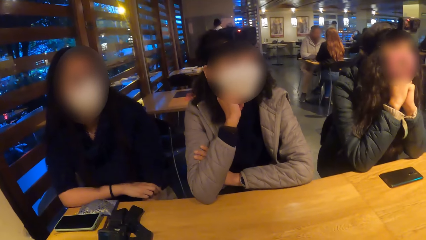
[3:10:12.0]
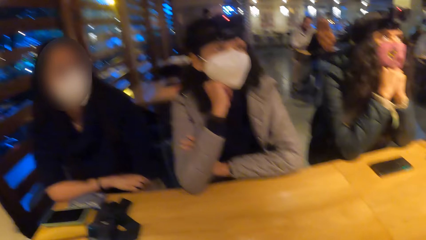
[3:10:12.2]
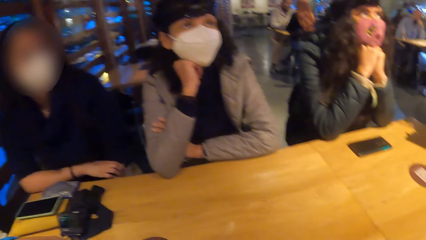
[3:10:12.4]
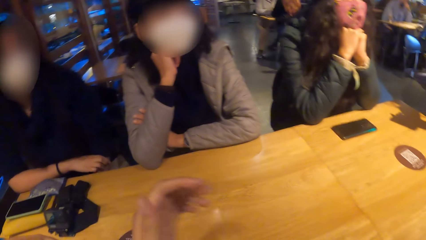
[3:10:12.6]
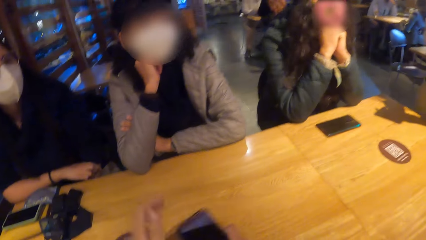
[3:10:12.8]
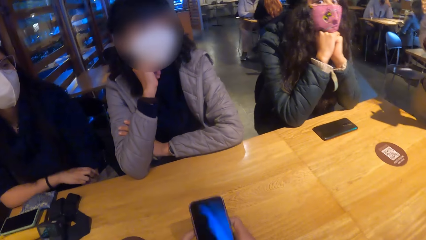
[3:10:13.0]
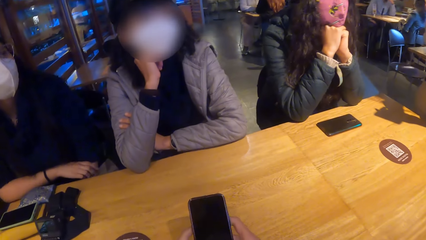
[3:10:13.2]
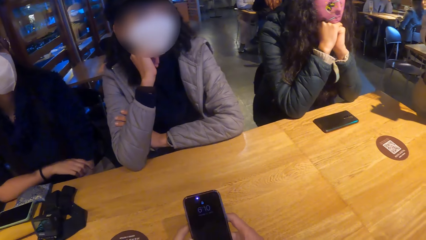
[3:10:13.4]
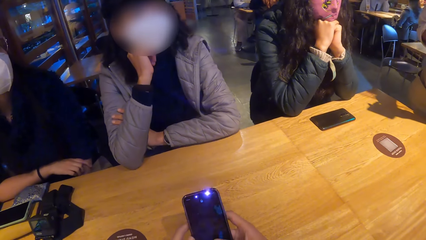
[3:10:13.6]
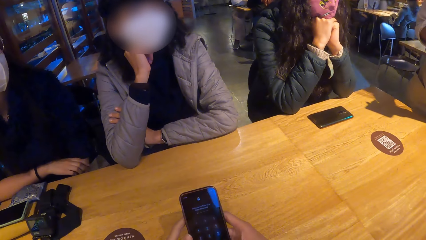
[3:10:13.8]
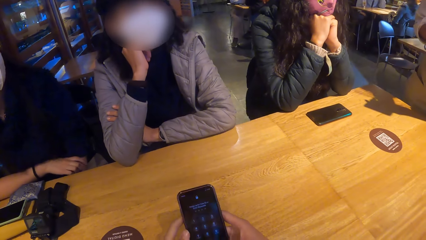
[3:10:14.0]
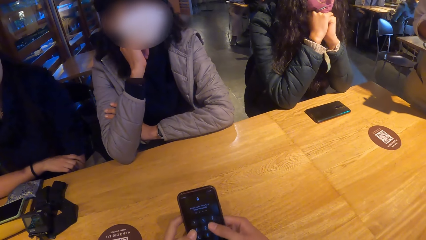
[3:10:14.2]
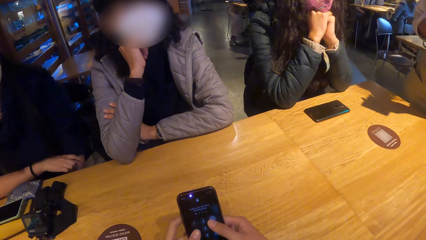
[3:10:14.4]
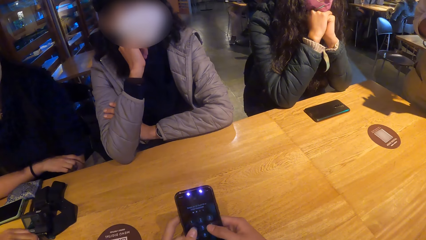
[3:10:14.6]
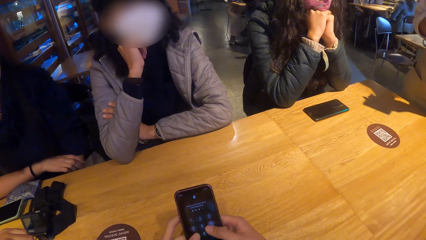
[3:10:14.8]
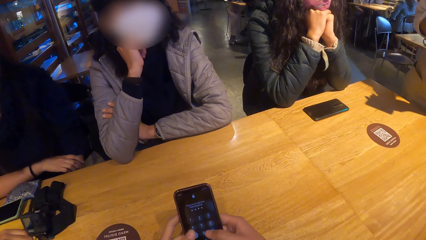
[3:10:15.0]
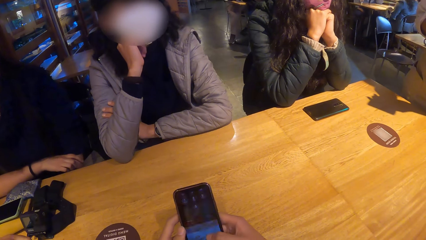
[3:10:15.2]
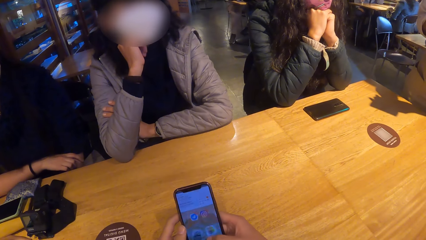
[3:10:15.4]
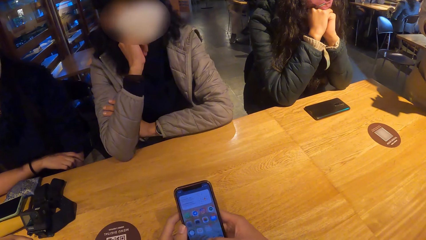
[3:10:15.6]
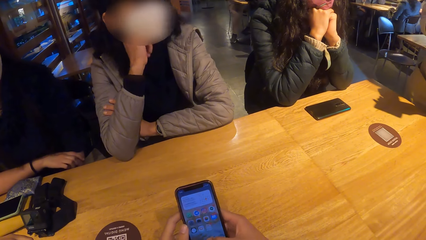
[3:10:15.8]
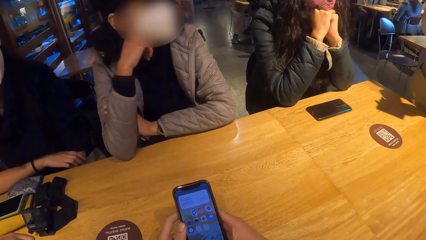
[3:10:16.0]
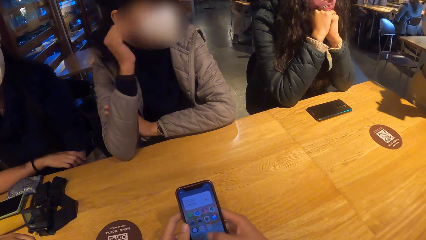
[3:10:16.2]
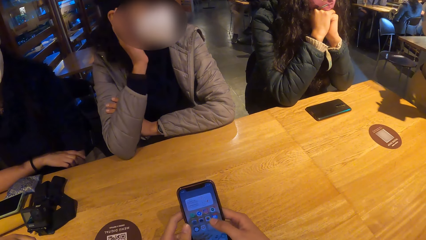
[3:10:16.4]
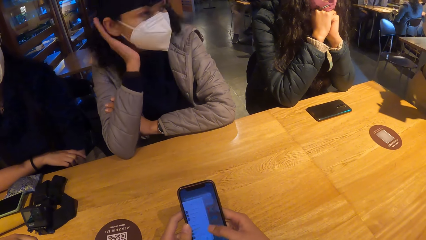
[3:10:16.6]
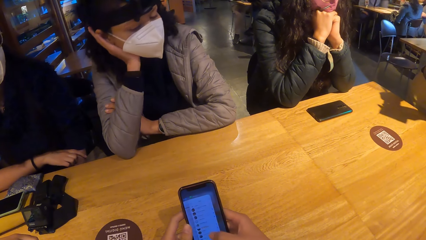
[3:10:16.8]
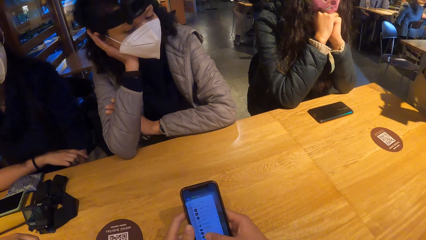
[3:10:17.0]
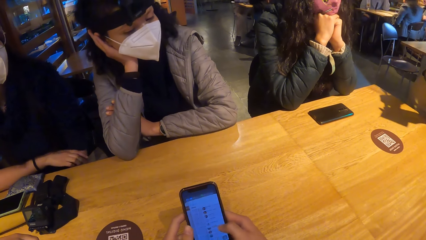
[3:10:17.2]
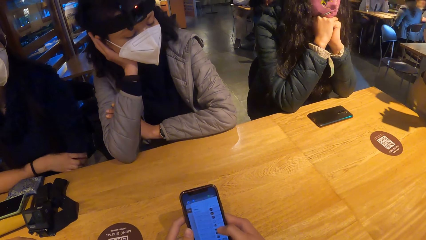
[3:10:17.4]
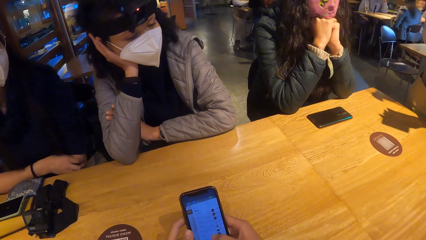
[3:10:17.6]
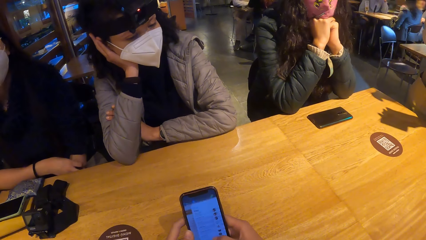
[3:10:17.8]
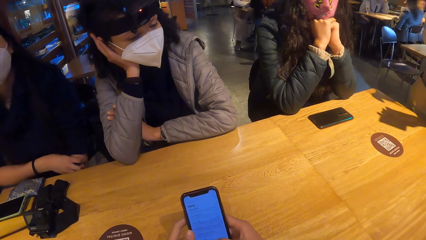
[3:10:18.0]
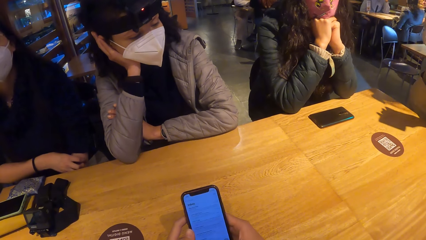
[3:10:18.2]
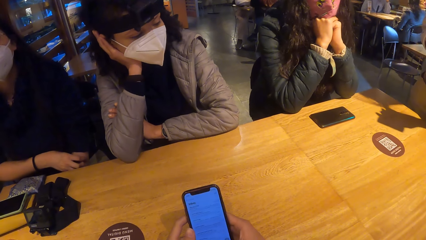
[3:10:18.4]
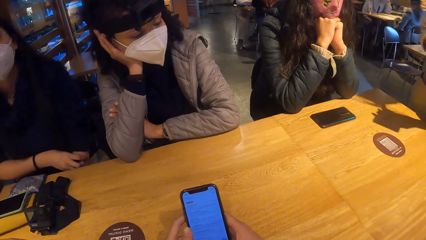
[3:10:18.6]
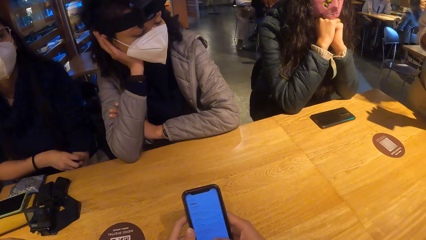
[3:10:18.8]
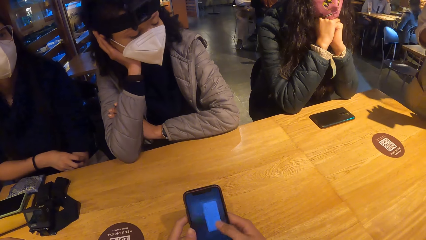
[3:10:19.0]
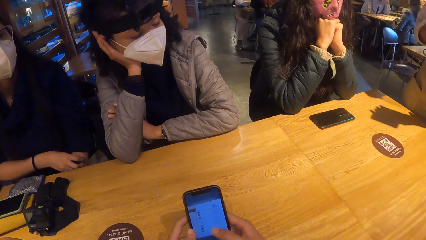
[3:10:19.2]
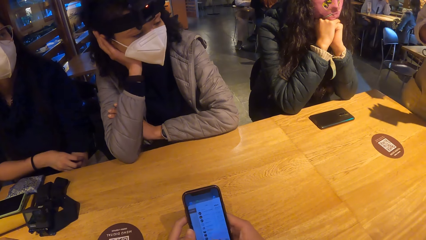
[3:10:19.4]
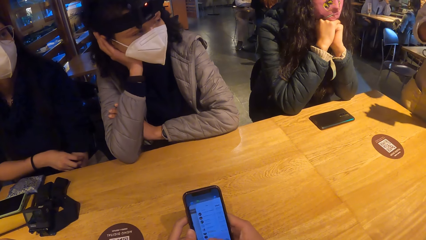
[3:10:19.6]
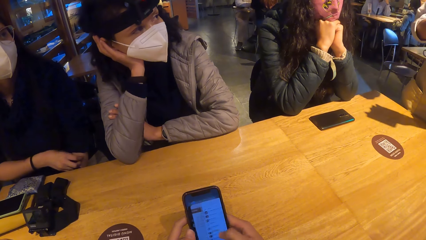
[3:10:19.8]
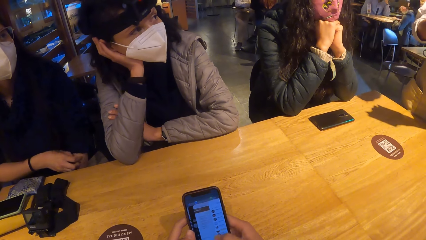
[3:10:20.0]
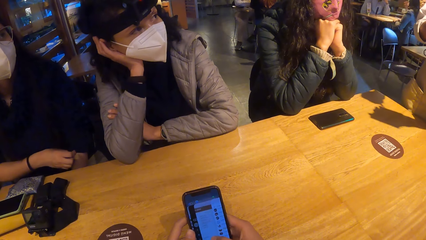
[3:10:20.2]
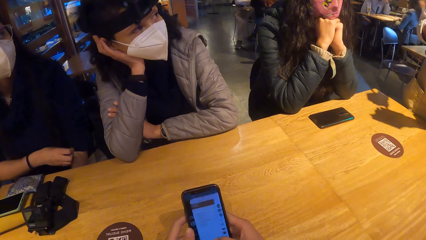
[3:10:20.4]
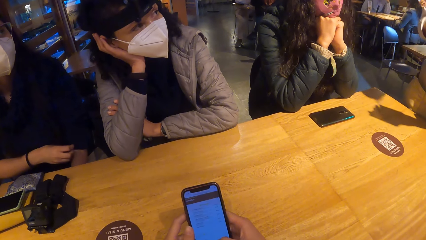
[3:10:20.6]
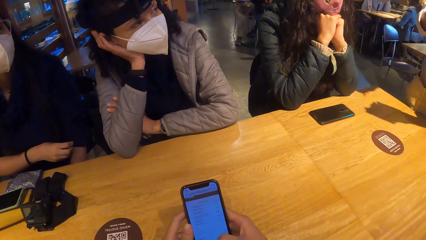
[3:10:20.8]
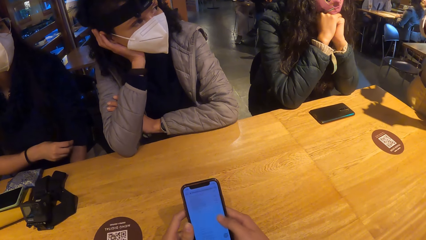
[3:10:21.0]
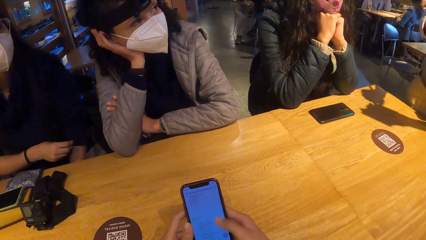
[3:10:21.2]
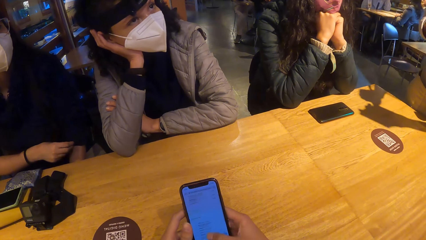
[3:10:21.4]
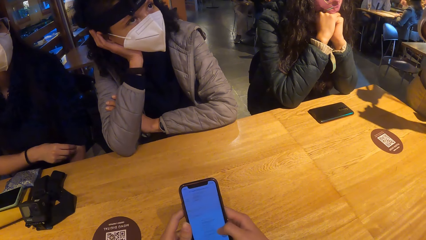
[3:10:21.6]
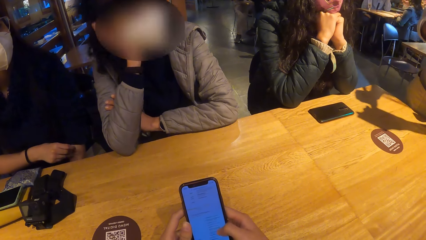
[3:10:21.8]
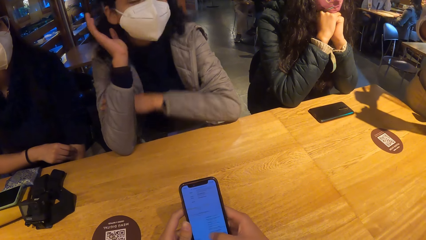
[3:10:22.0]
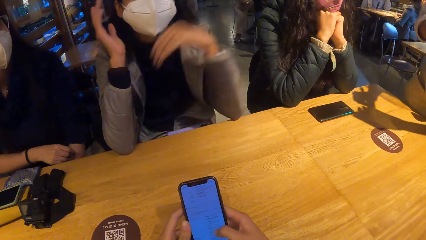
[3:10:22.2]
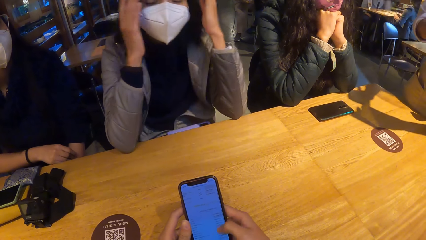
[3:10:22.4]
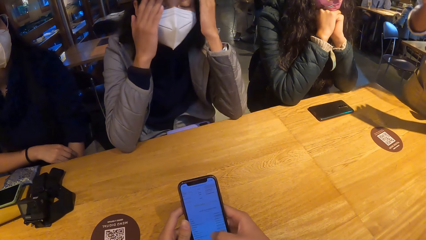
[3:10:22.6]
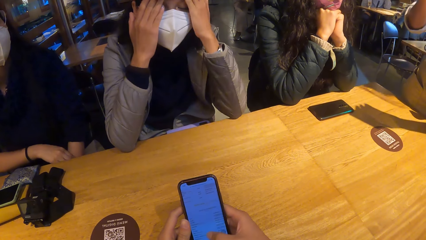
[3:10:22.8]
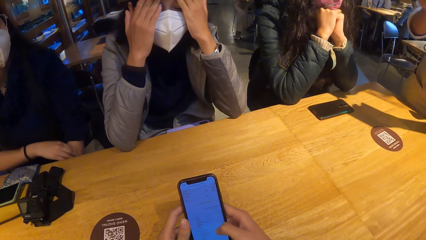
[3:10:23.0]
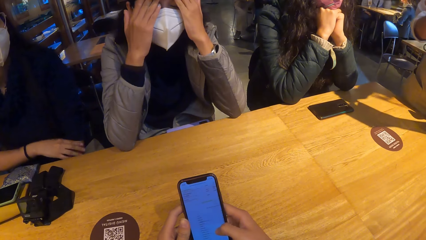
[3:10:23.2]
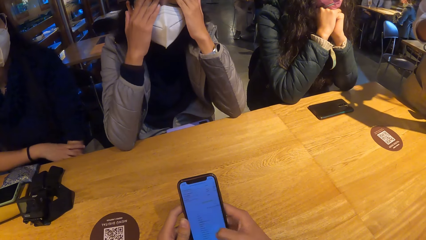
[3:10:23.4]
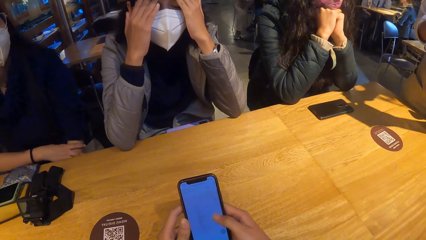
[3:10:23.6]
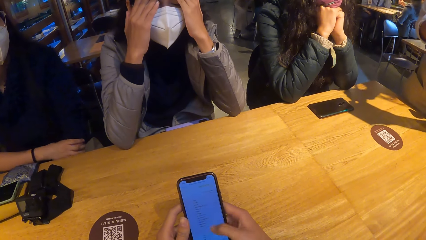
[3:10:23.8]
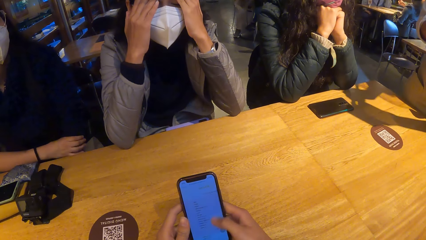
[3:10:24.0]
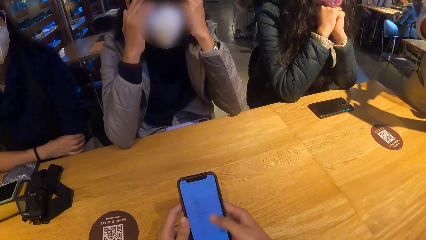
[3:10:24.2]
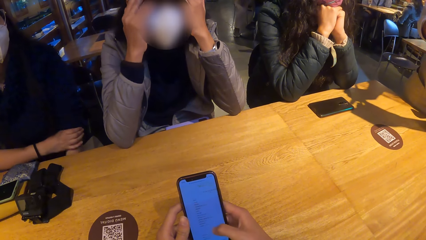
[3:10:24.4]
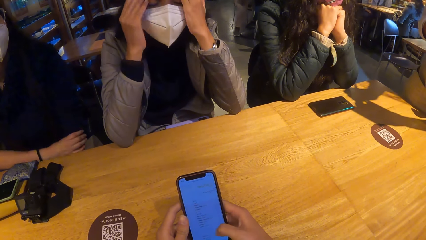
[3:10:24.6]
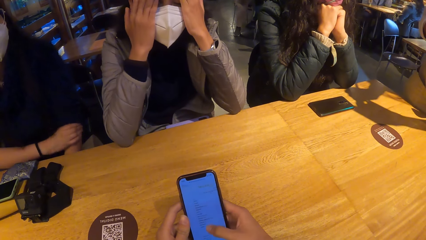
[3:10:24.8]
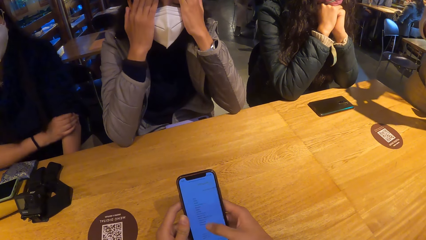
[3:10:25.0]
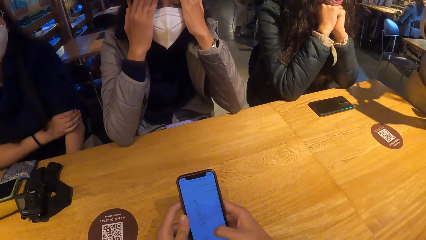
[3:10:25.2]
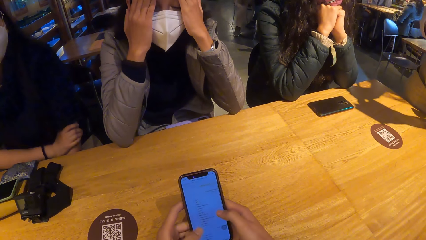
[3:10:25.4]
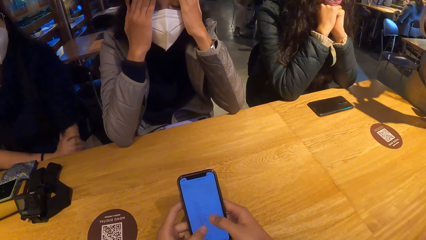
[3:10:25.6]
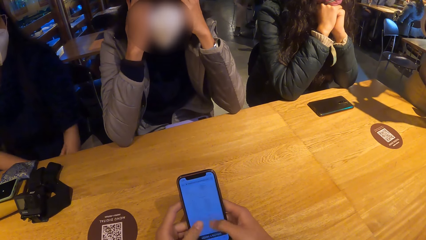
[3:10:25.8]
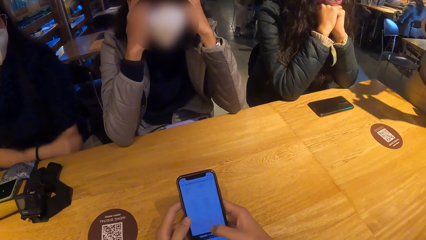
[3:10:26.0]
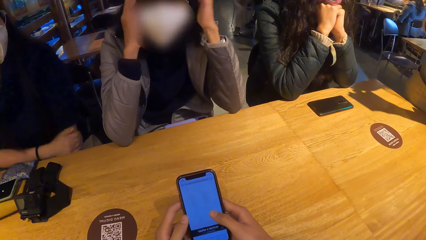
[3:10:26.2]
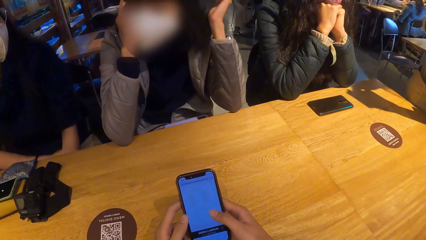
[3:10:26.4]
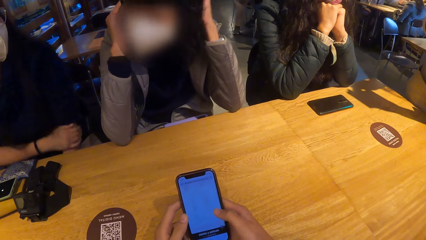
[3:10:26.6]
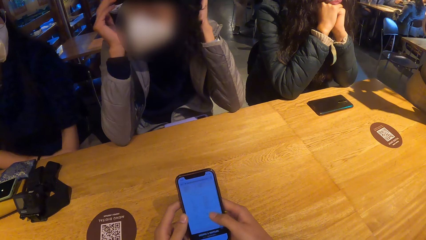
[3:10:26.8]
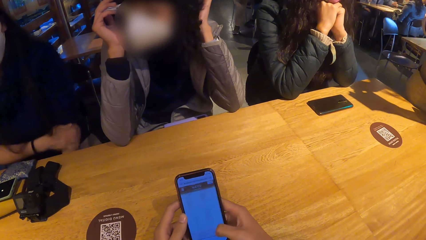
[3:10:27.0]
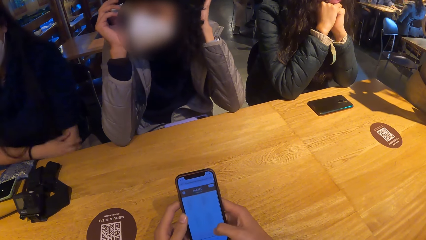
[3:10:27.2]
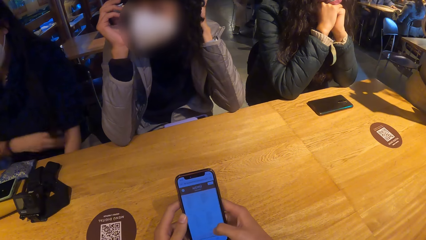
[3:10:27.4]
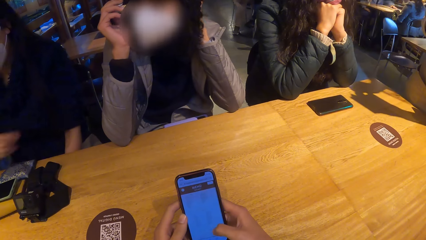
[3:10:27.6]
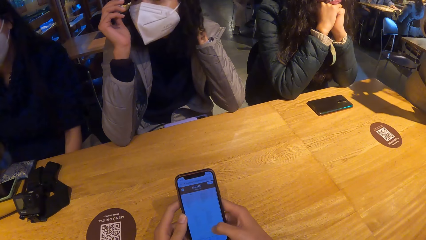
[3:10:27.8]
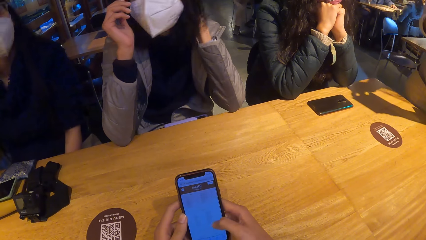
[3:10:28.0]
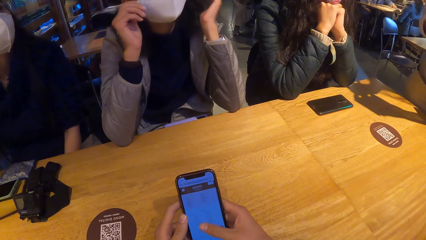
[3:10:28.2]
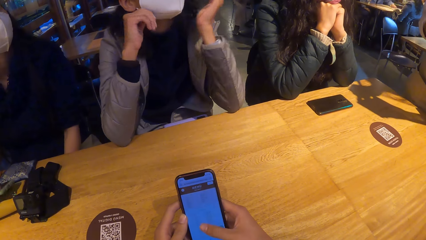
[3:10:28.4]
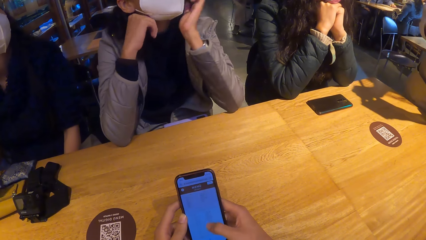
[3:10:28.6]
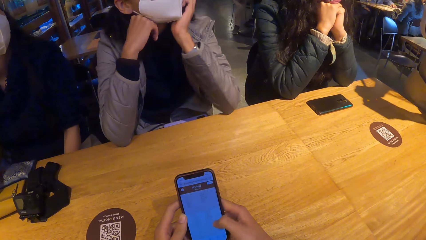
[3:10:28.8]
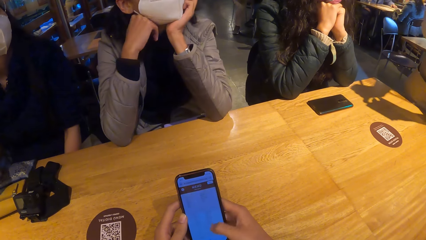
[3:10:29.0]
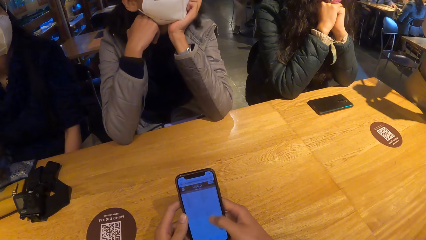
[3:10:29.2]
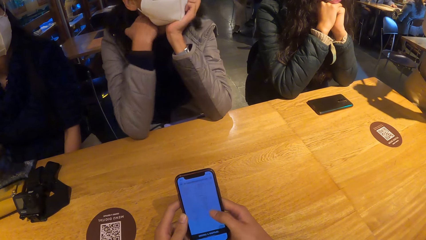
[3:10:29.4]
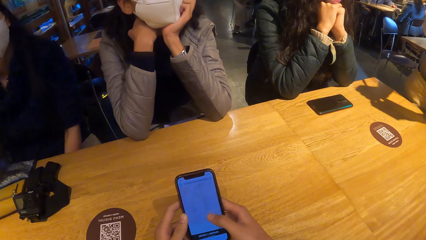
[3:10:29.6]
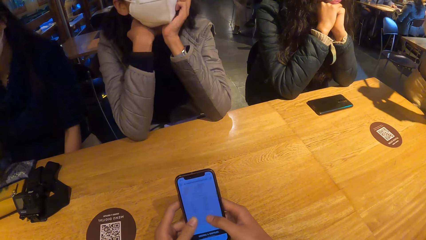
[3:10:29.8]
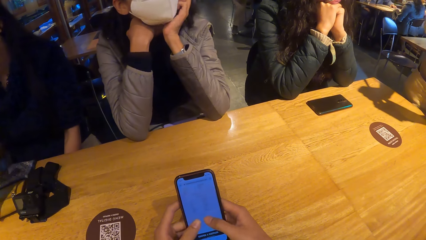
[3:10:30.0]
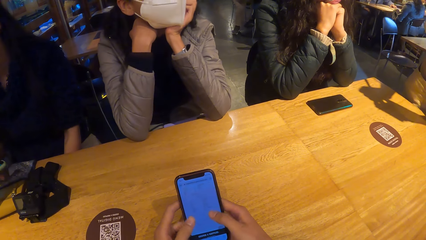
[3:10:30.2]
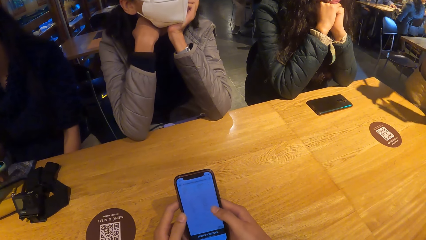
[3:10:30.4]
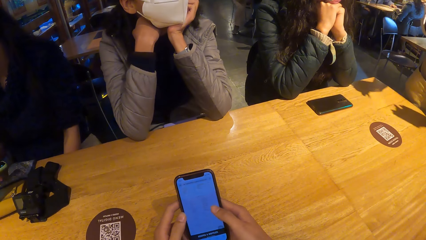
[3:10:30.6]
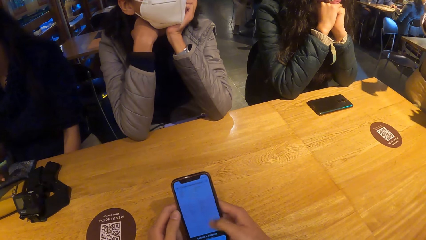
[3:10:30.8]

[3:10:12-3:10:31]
The camera wearer looks at three women. They operate a phone with both hands. A woman rubs her left arm with her right hand. Another woman adjusts her hair with both hands. A third woman fixes the mask. The camera wearer uses the phone. The first woman picks up a phone from the table with her right hand.
